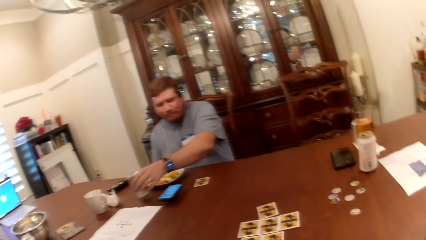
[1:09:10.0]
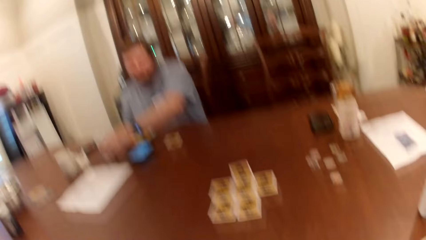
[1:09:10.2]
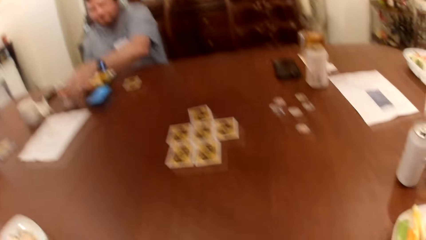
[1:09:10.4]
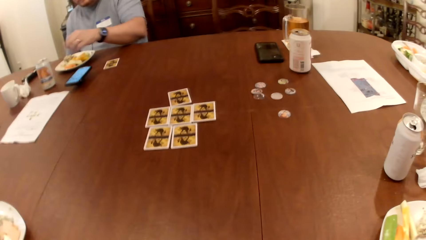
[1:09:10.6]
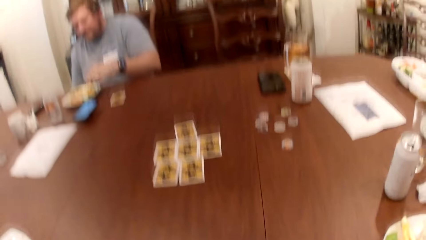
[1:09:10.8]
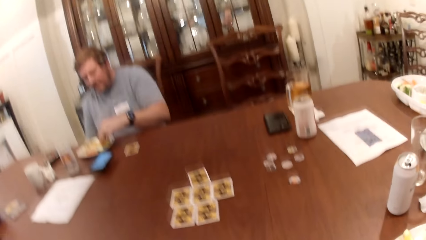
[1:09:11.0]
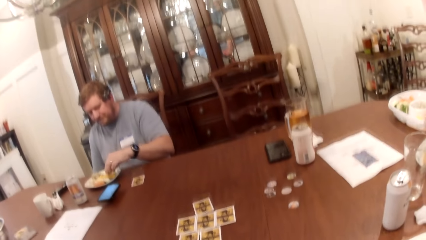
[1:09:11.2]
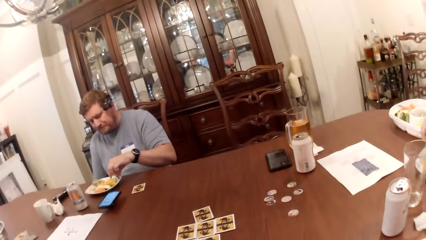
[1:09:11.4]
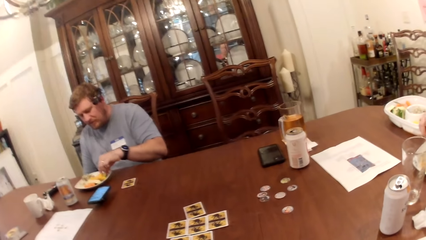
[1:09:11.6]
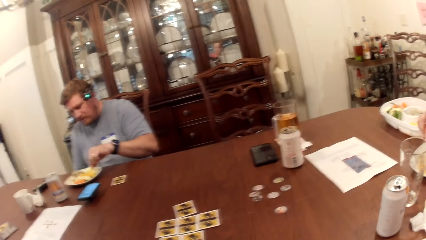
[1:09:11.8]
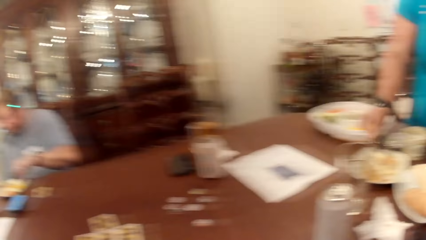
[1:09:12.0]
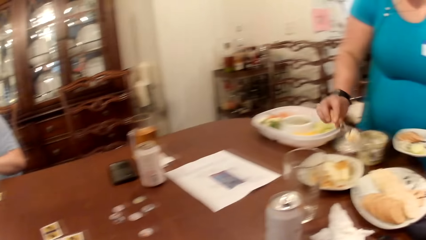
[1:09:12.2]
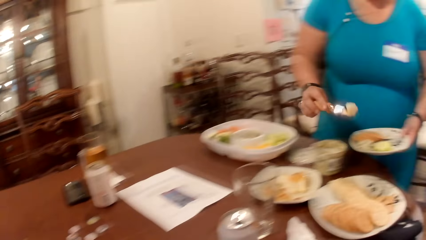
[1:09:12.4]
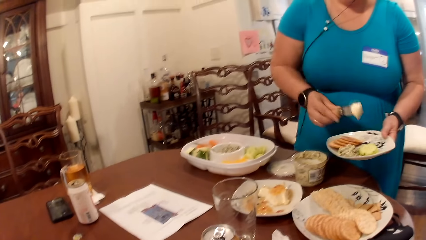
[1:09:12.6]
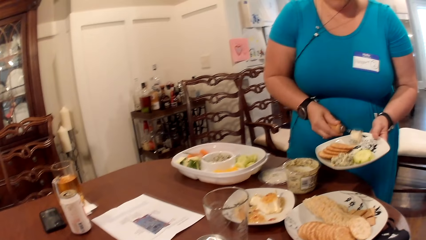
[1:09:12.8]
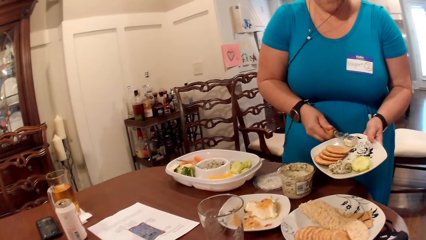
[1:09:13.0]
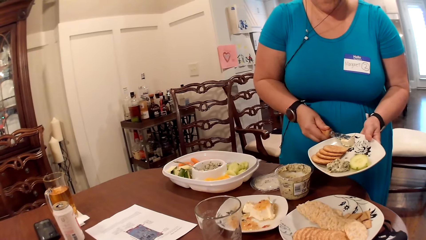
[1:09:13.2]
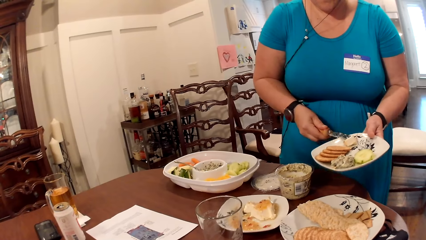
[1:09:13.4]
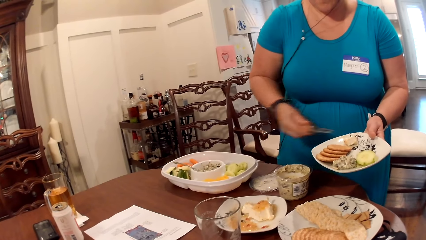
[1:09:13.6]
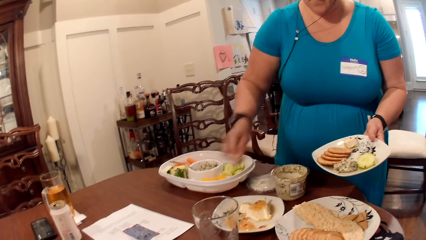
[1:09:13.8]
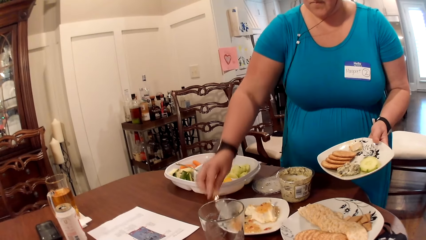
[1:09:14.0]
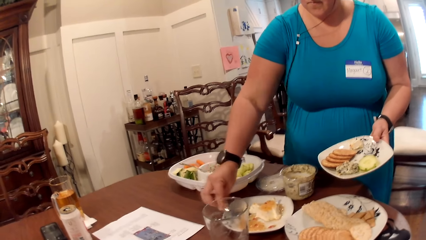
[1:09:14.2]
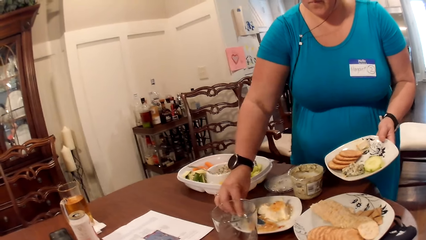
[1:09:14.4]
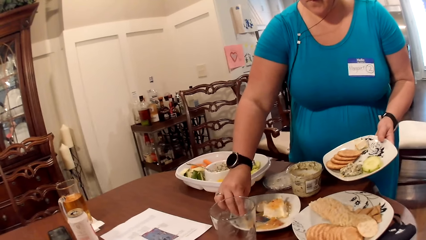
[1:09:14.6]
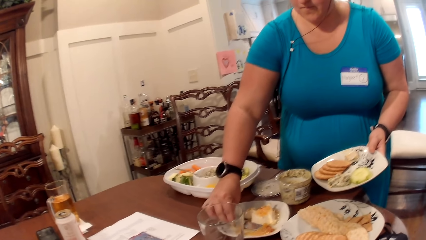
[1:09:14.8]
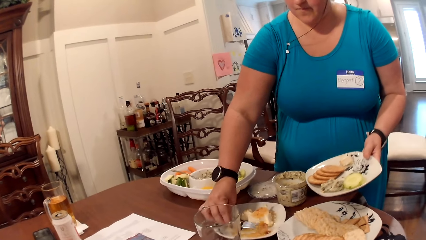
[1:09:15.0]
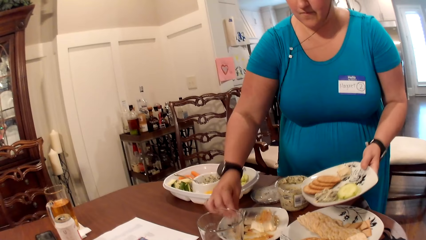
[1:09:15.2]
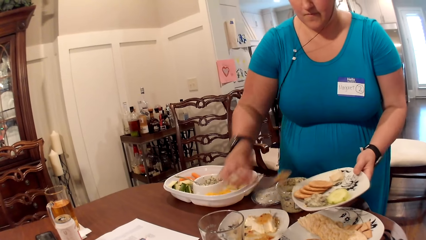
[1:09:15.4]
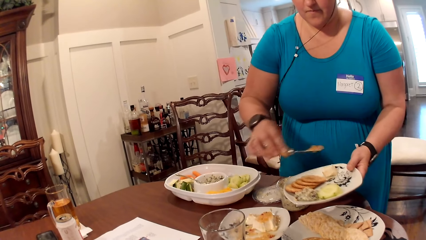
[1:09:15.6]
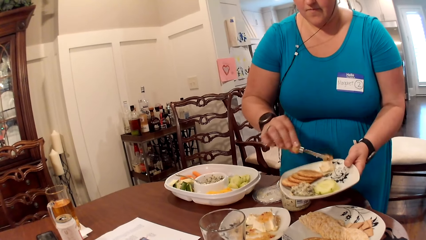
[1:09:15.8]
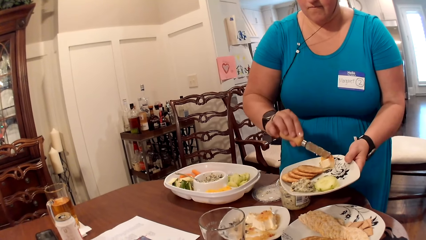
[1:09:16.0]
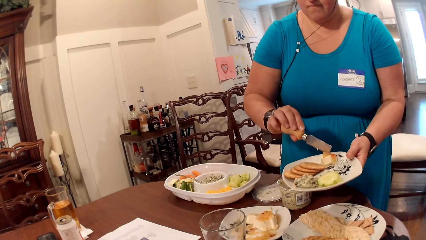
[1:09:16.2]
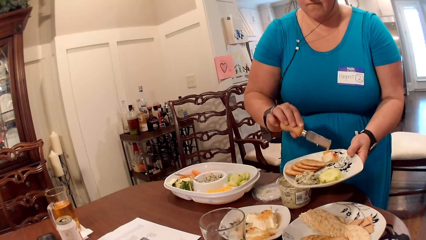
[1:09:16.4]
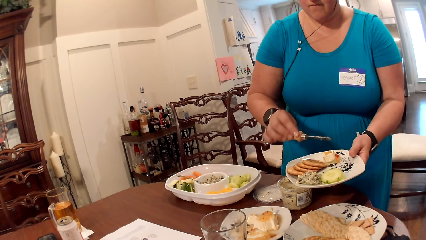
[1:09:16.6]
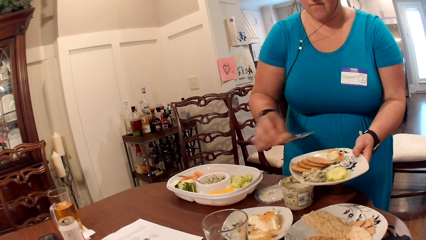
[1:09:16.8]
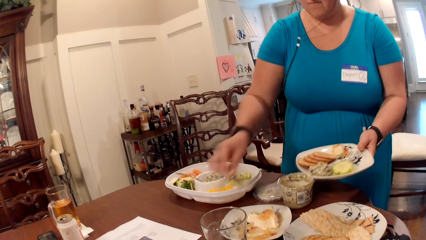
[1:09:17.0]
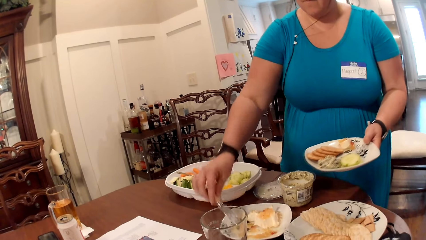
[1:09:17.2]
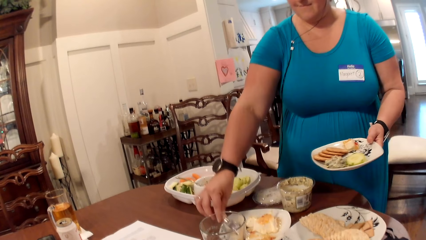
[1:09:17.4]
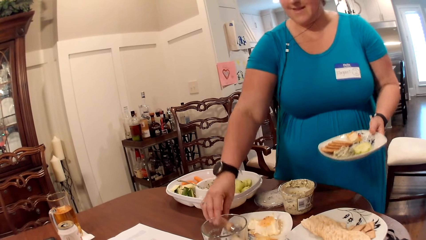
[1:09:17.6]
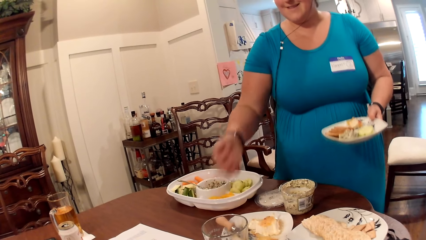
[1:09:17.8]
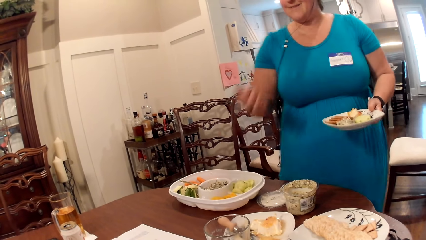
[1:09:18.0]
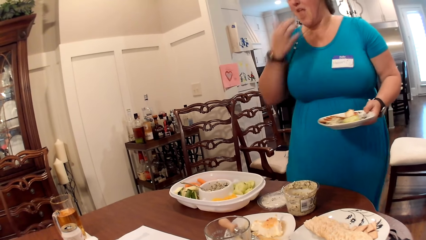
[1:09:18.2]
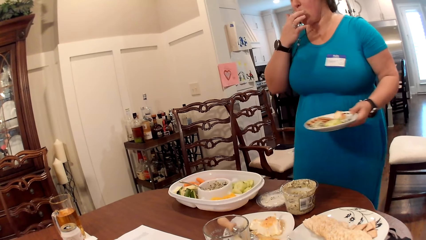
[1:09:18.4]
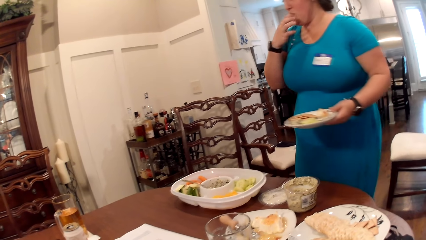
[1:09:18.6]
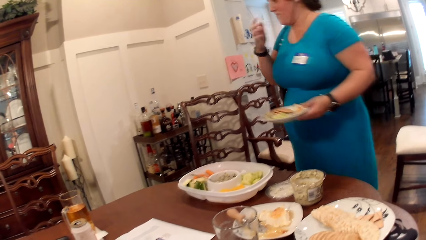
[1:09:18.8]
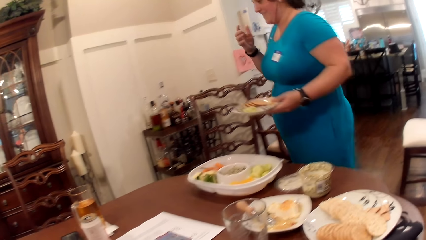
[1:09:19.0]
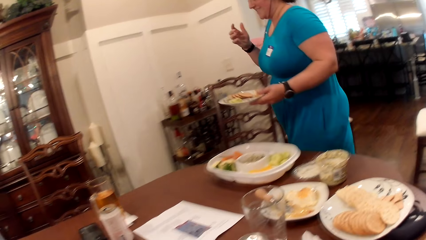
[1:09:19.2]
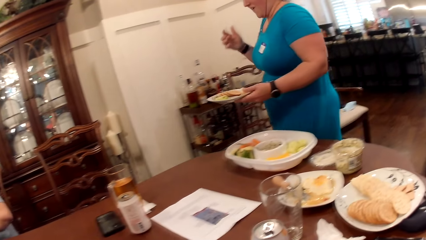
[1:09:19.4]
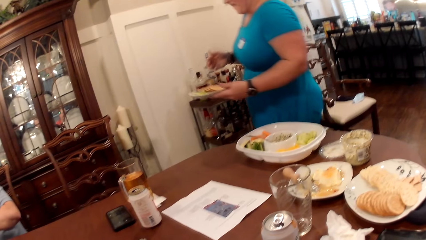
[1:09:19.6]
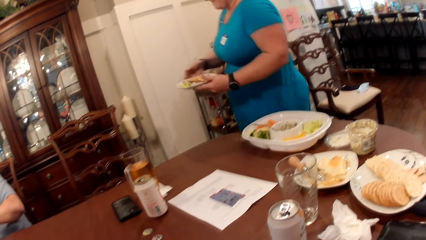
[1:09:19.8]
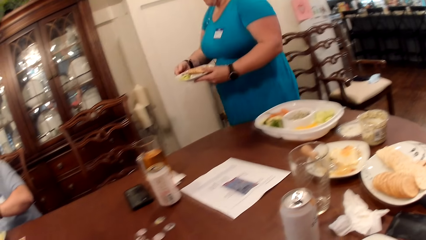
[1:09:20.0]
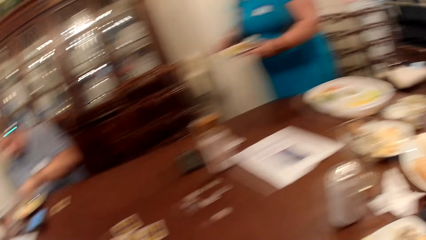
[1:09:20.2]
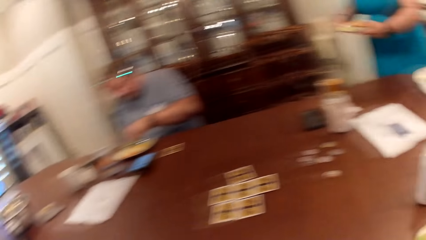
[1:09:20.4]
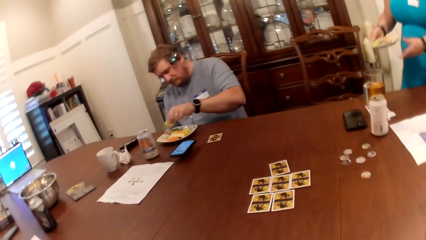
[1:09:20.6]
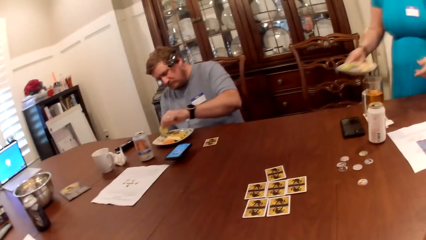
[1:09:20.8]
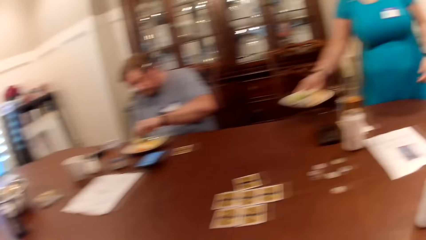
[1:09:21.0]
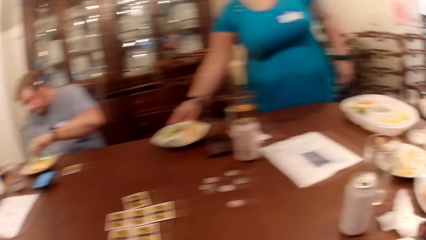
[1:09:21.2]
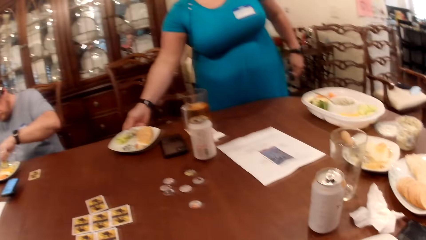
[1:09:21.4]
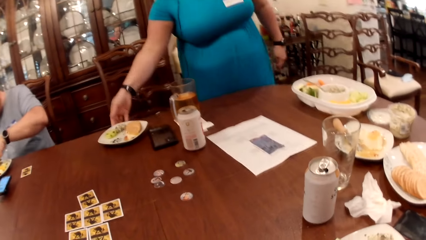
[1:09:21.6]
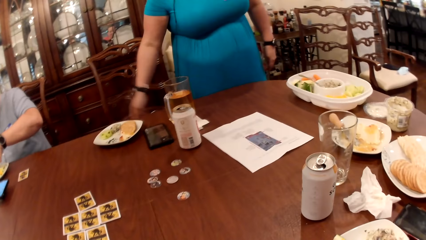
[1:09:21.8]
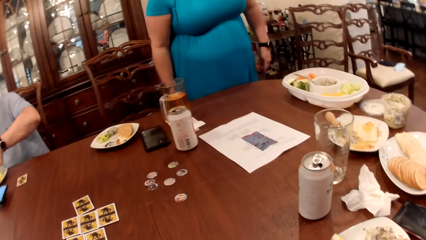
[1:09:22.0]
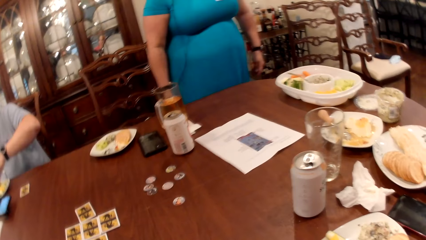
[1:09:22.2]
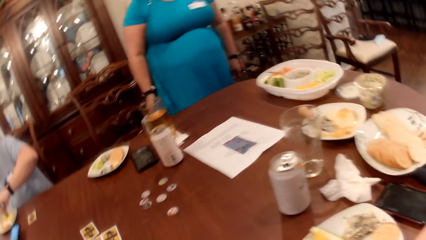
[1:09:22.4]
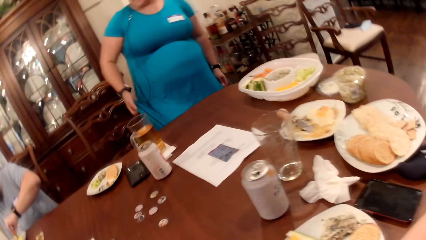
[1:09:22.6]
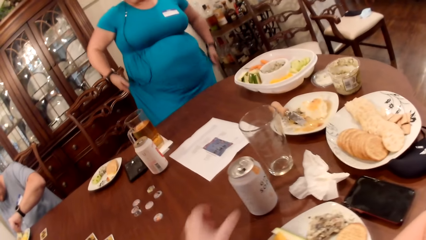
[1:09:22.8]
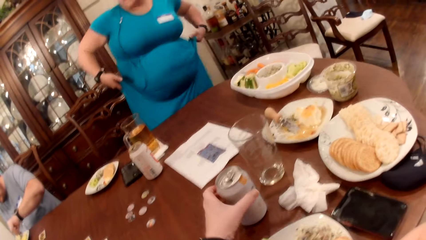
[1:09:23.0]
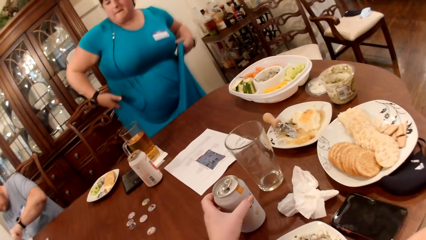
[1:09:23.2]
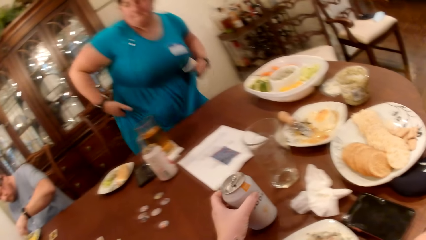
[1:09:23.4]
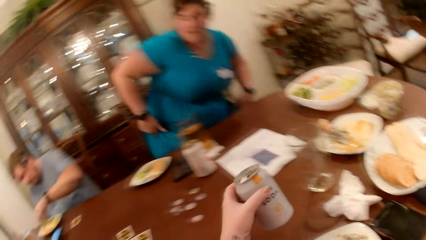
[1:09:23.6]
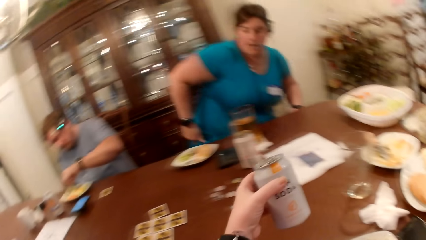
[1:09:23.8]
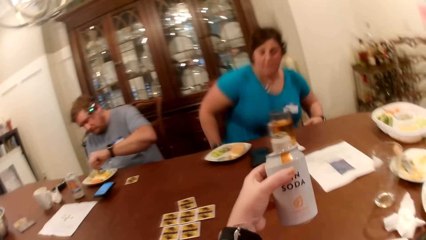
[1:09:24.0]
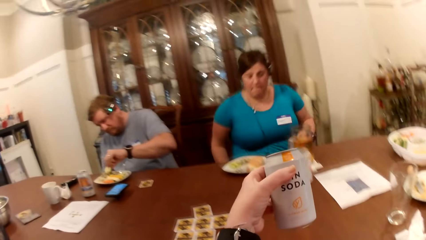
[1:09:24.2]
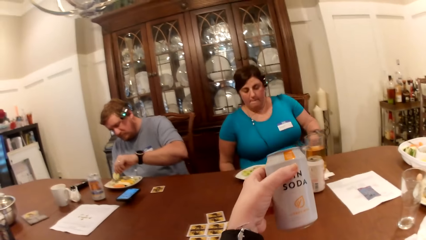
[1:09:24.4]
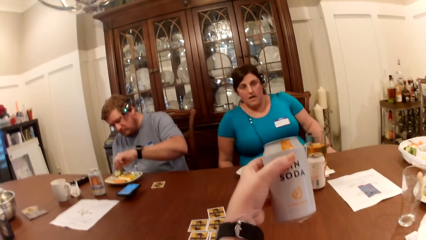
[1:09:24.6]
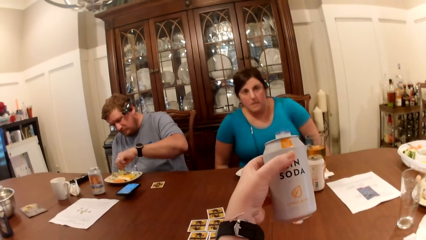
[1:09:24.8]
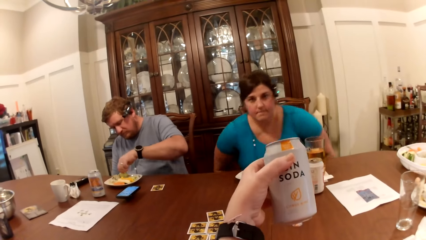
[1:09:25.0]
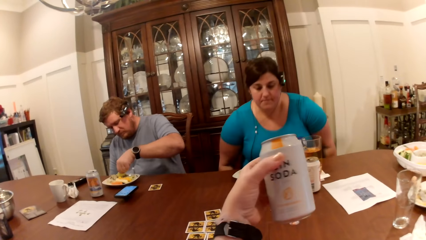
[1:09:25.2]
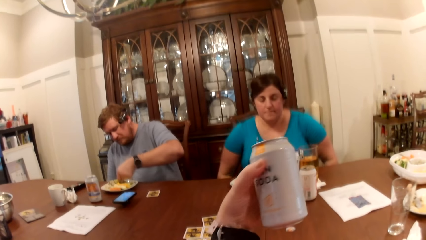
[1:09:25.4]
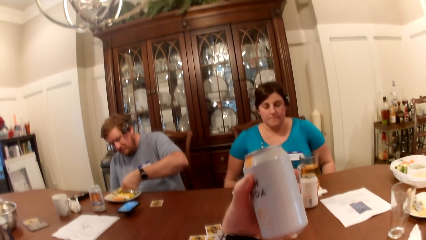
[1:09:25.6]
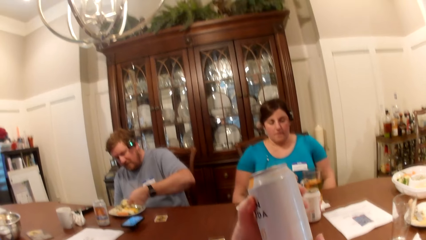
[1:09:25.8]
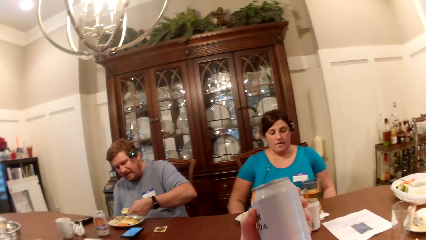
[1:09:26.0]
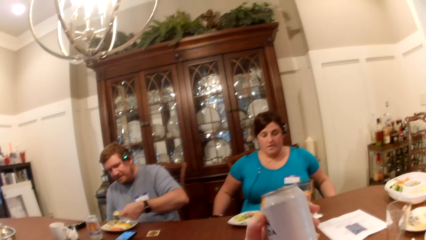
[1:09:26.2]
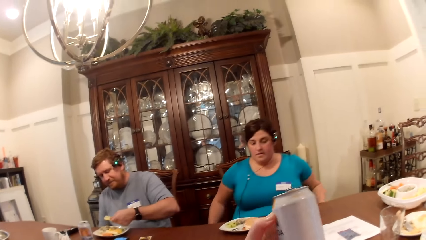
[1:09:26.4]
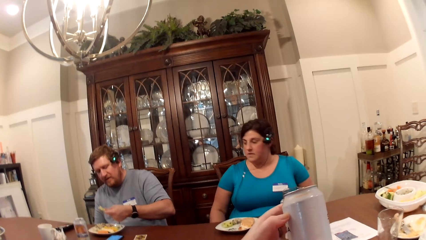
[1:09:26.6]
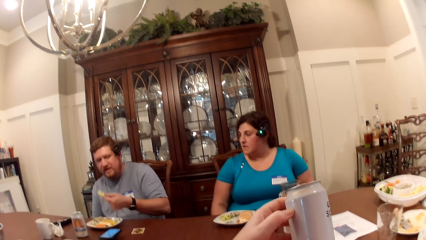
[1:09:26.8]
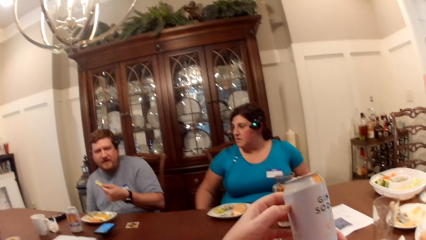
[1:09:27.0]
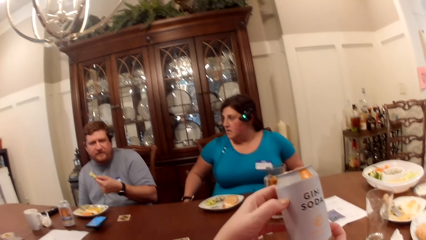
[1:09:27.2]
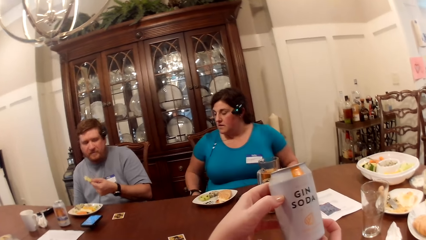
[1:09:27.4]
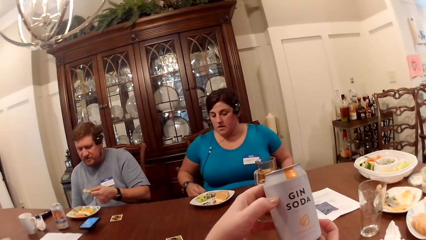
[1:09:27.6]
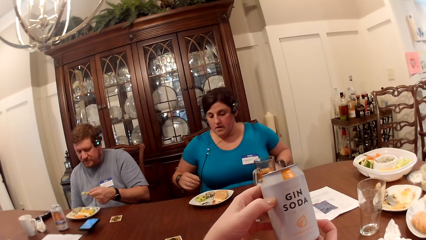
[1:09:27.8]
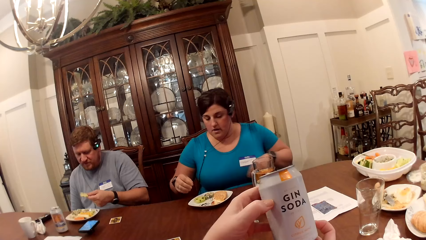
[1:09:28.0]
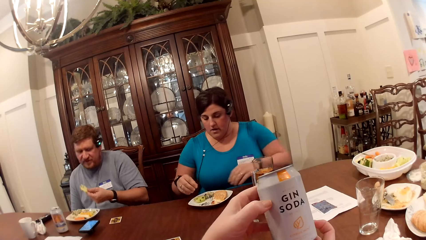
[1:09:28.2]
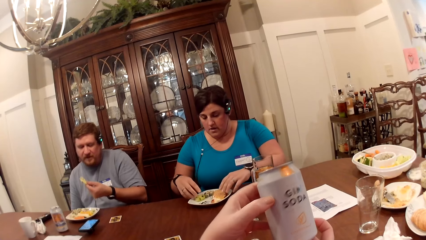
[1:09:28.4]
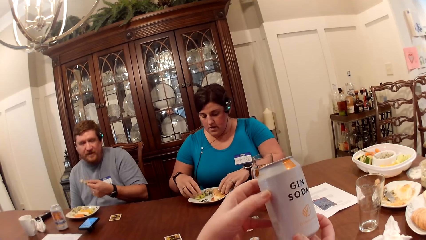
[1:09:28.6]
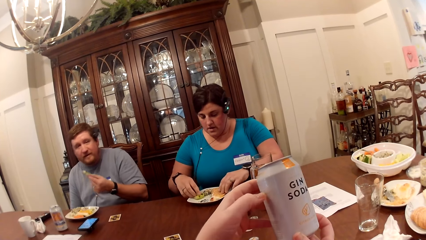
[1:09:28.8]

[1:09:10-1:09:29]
The man places the can in his left hand on the table and picks food from the plate with his left hand. The woman picks cake from the plate on the table with the knife in her right hand. The woman serves the cake in the knife in her right hand into the plate in her left hand. The woman picks jelly from the plate on the table with the knife in her right hand. The woman serves the jelly in the knife in her right hand into the plate in her left hand. The woman places the spoon or knife in her right hand into the pudding plate. The woman places her right hand into her mouth. The woman licks her finger. The woman walks towards the chair. The woman places the plate in her right hand on the table. The camera wearer picks the can from the table with her left hand. The woman sits in the chair. The man picks biscuit from the plate with his left hand. The camera wearer pulls the chair. She holds the can with both hands.
